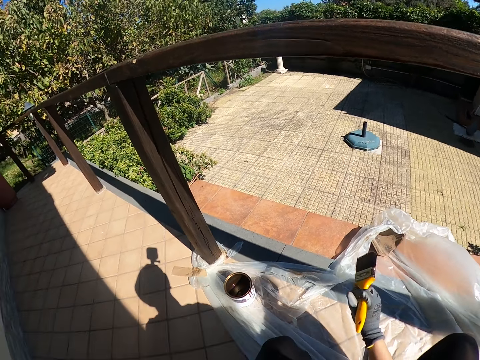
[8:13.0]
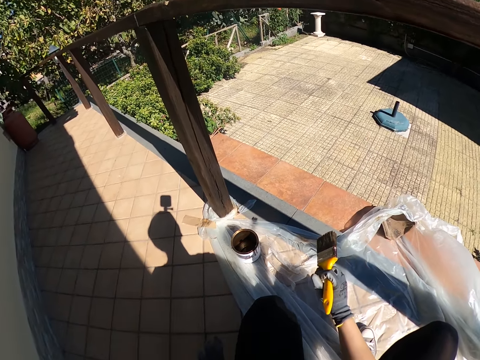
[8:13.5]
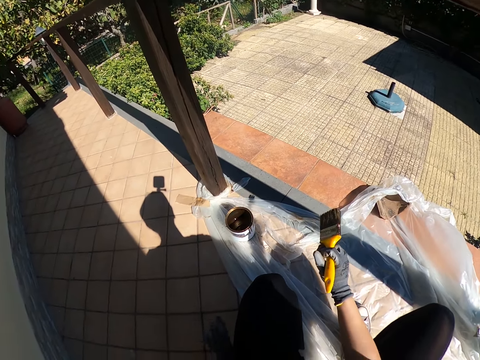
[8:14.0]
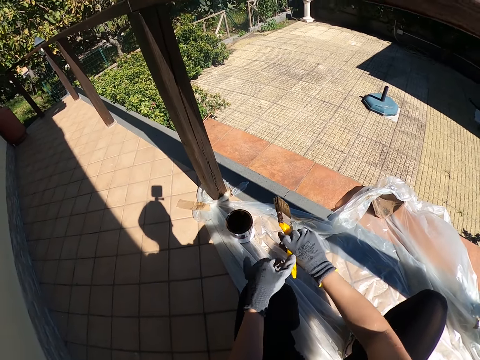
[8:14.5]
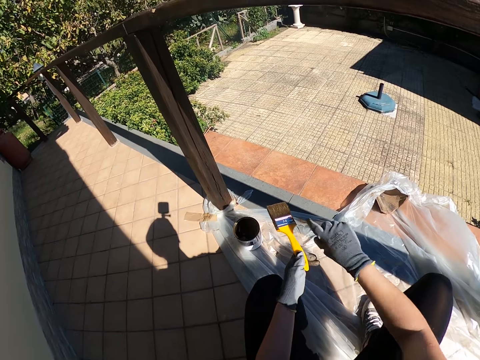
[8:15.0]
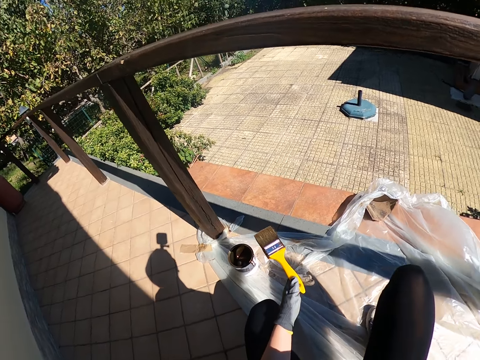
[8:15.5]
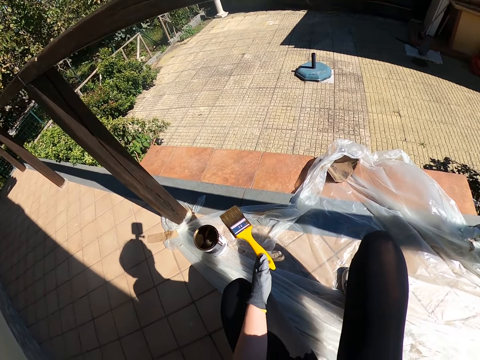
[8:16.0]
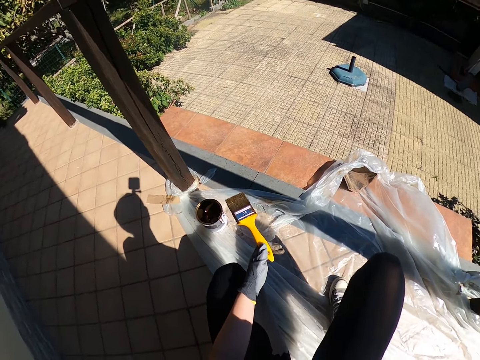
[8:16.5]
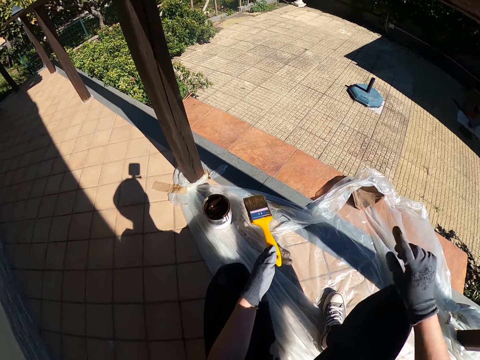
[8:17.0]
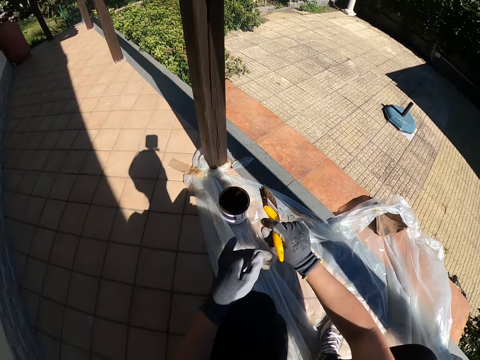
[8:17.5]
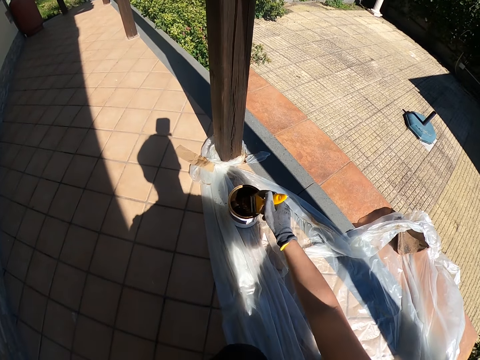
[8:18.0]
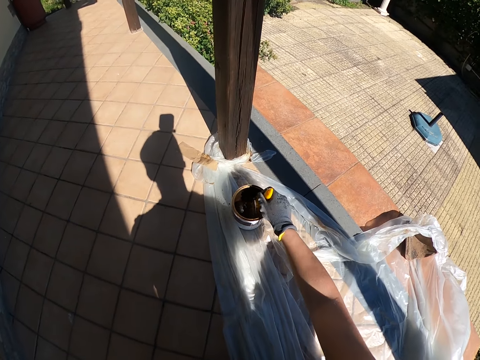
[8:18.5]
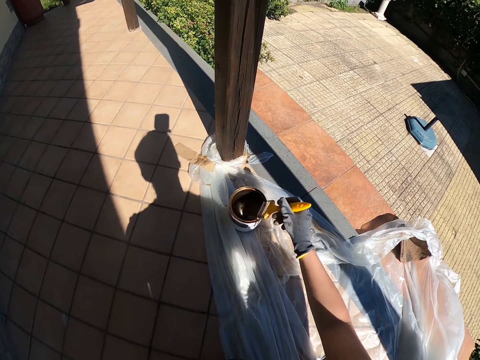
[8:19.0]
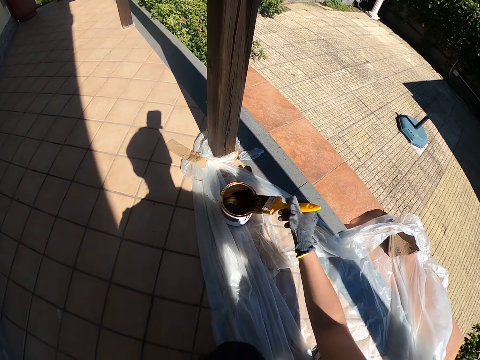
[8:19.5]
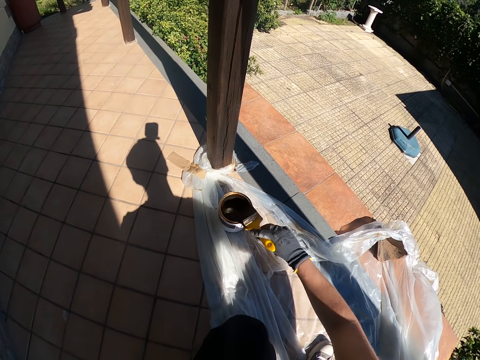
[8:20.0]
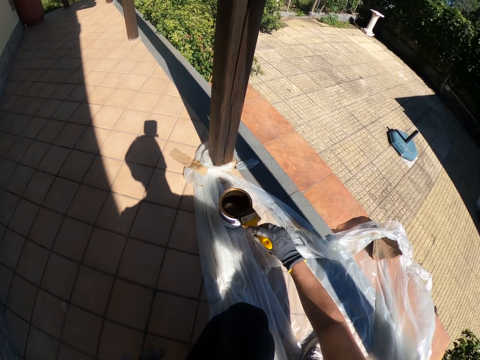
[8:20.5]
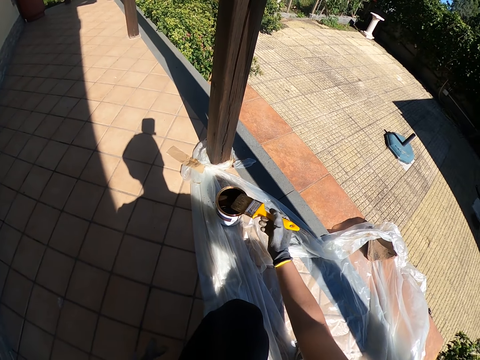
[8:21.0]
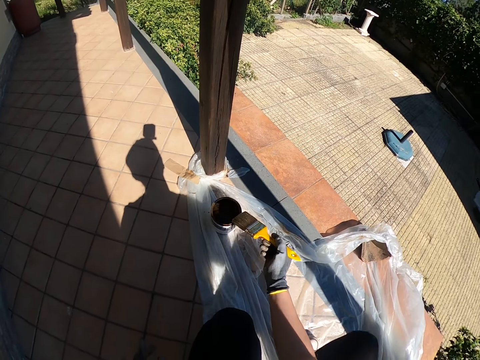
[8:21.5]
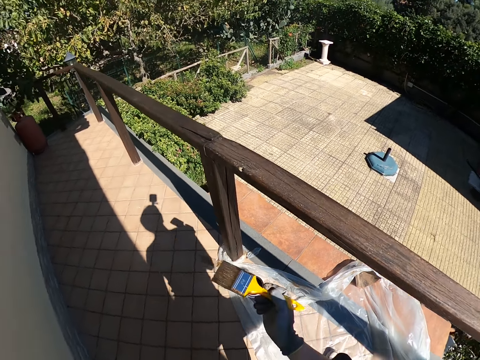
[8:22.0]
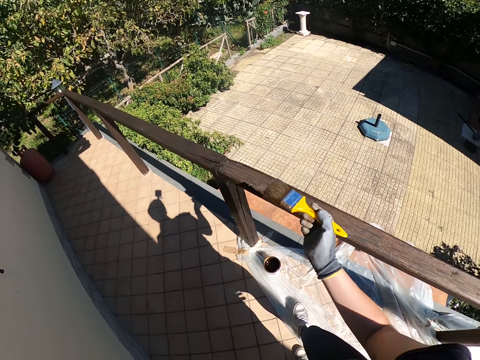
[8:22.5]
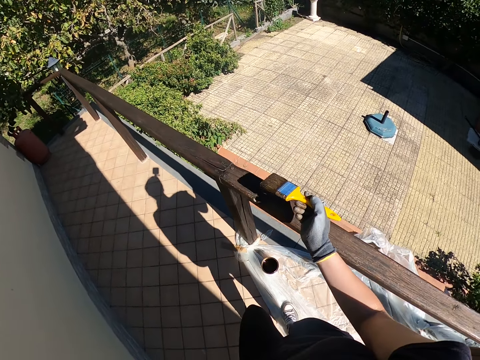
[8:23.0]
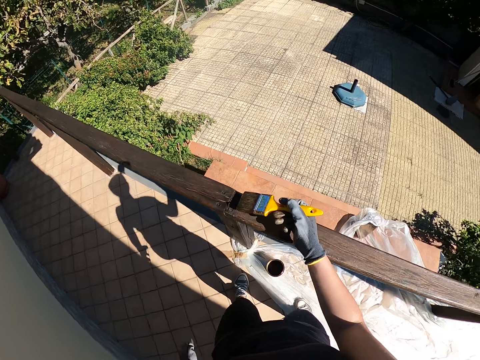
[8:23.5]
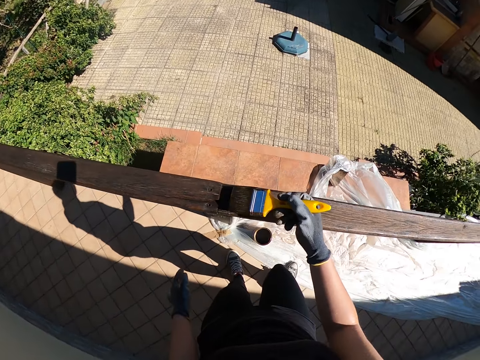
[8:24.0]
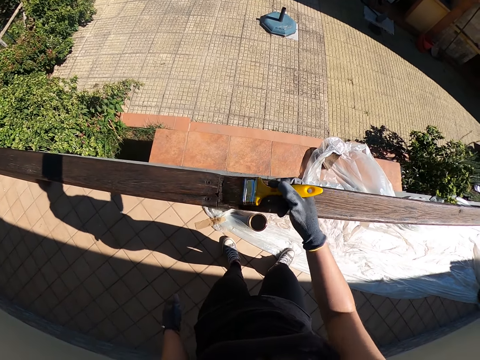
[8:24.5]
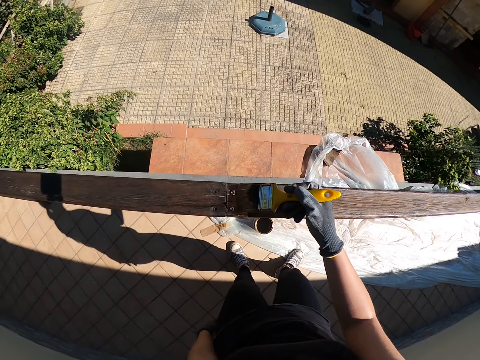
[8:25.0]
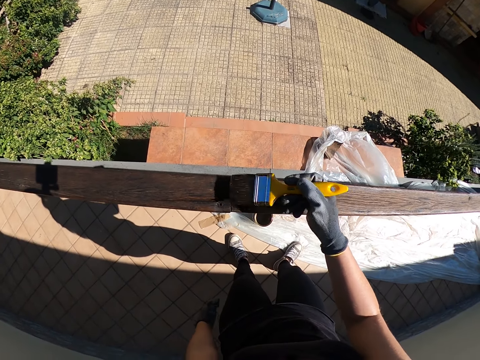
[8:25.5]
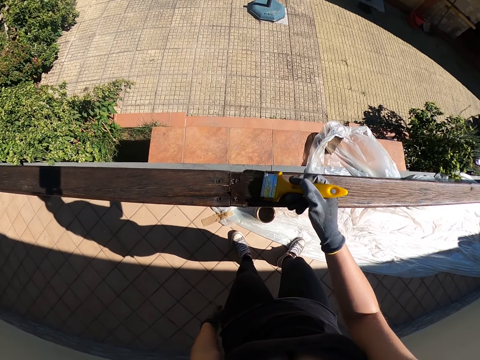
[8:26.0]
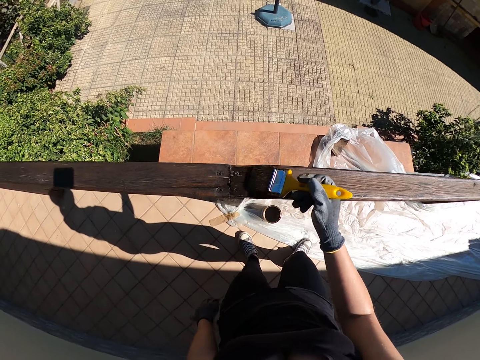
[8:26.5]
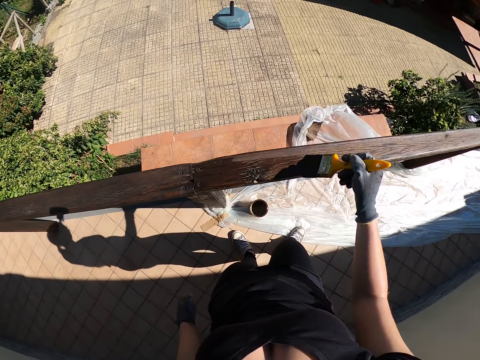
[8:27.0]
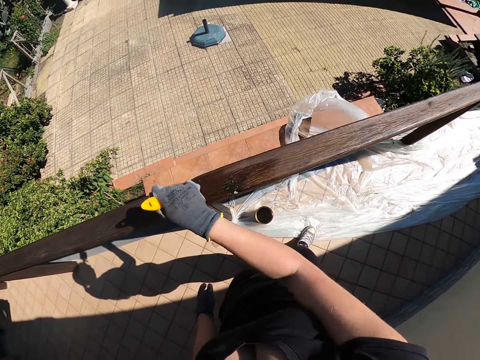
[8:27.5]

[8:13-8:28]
The camera wearer rubs her left hand on her lap. She holds the brush. She passes the yellow paint brush from her right hand to her left hand. She passes the yellow paint brush from her left hand to her right hand. She touches the brim of the paint container with the yellow paint brush. She dips the yellow paint brush into the paint container. She touches the brim of the paint container with the yellow paint brush. She stands upright. She takes a step closer to the balcony railing. She paints the balcony railing with a paintbrush.

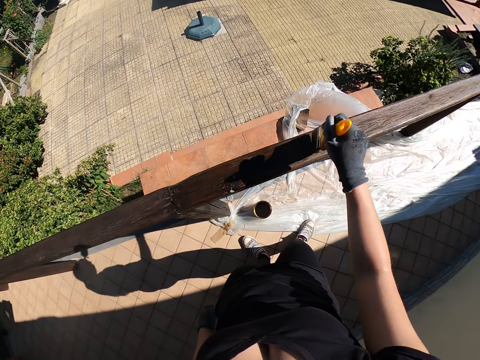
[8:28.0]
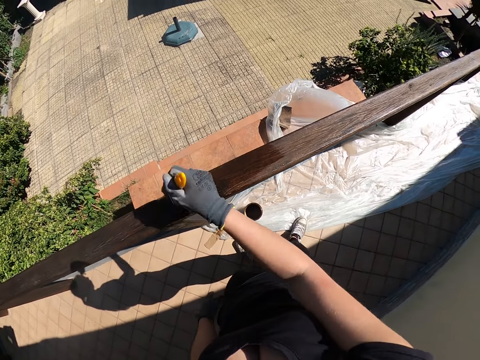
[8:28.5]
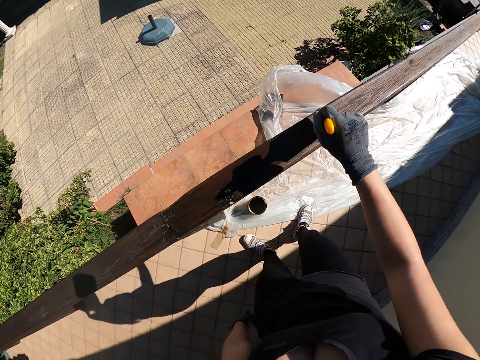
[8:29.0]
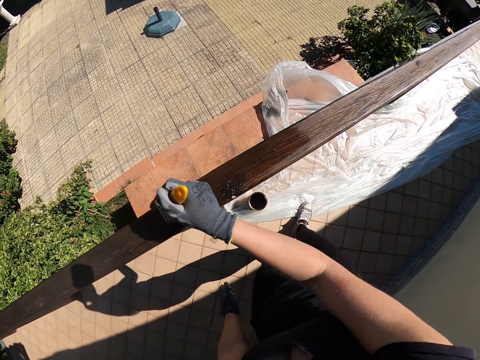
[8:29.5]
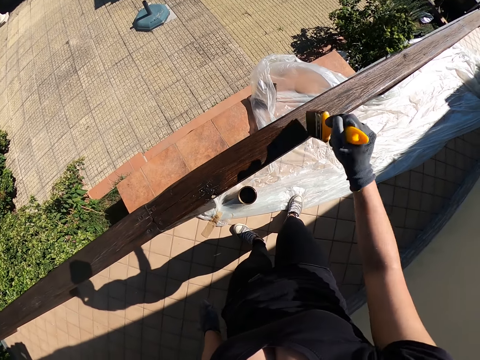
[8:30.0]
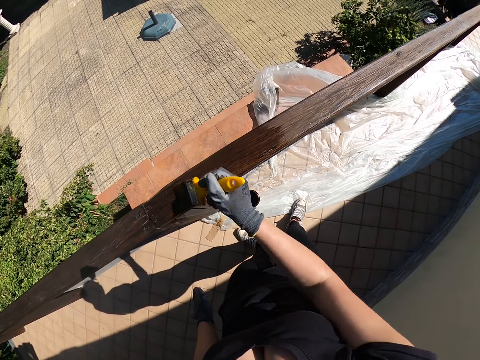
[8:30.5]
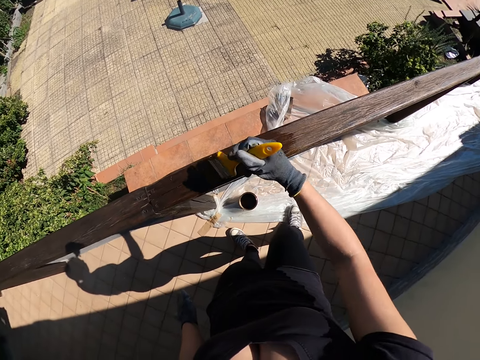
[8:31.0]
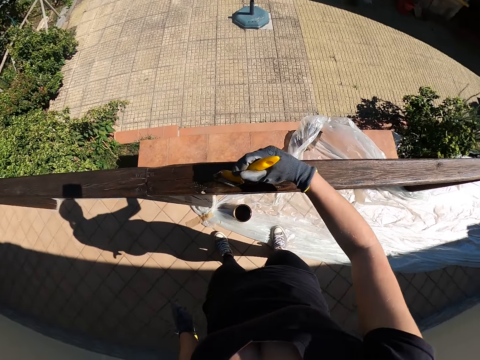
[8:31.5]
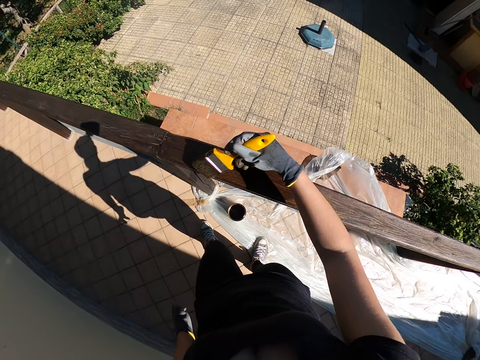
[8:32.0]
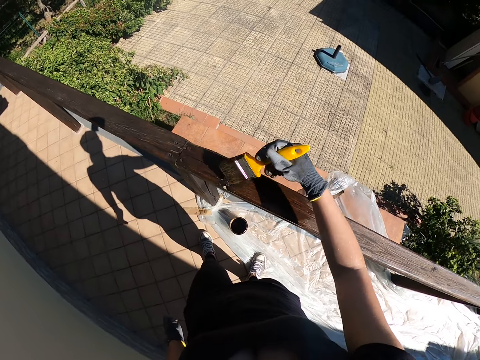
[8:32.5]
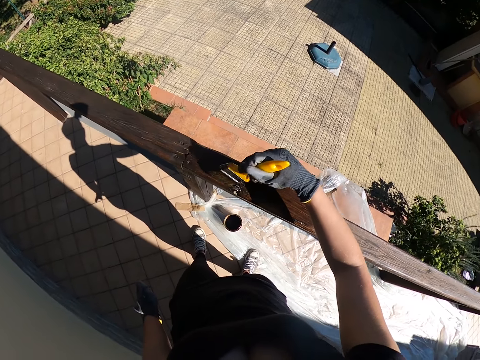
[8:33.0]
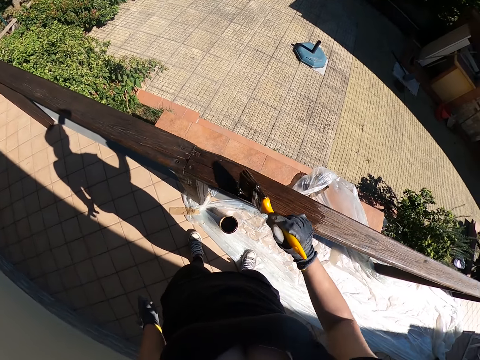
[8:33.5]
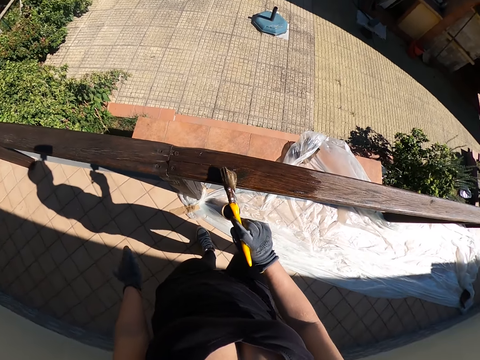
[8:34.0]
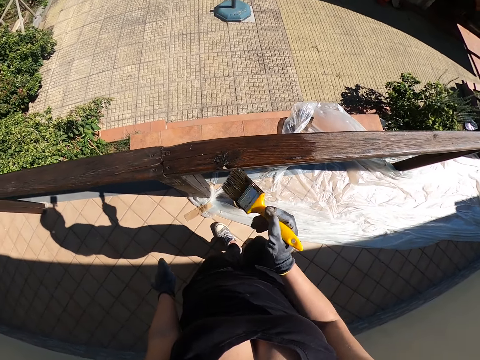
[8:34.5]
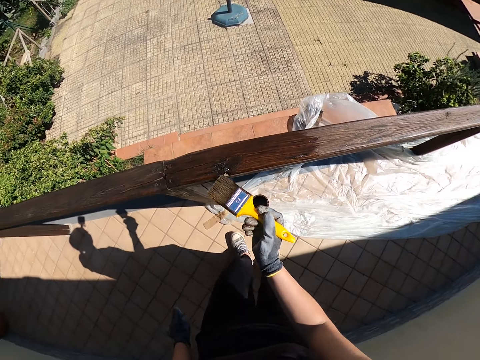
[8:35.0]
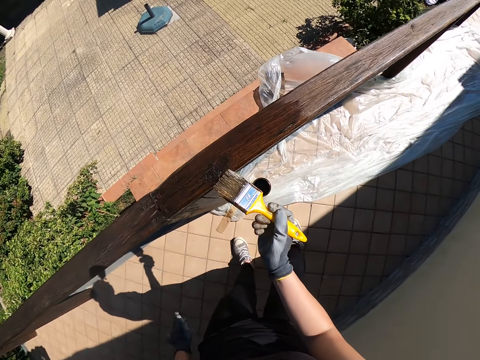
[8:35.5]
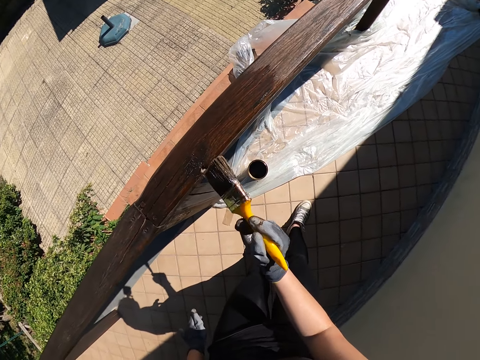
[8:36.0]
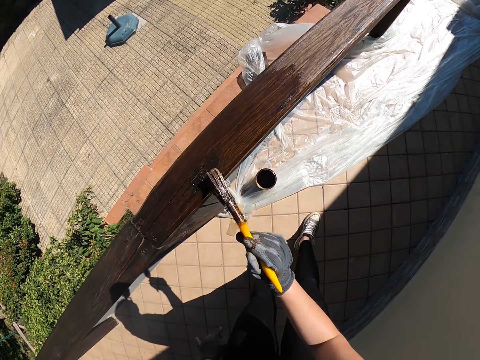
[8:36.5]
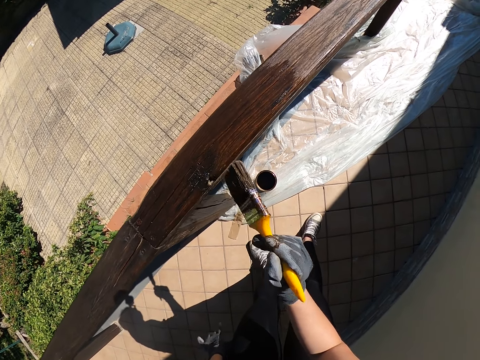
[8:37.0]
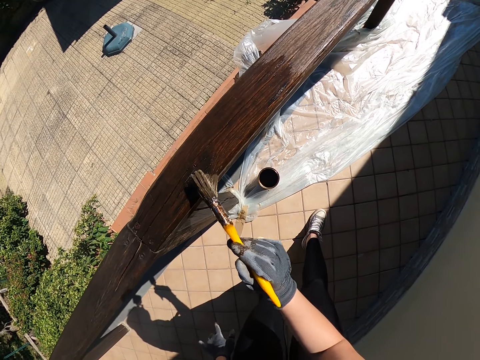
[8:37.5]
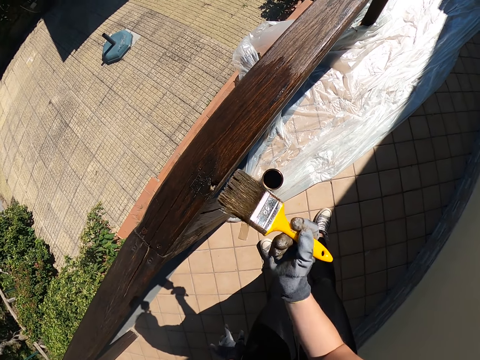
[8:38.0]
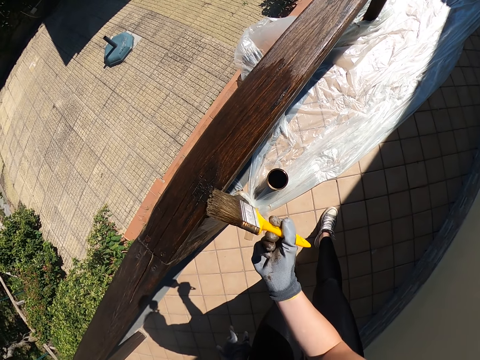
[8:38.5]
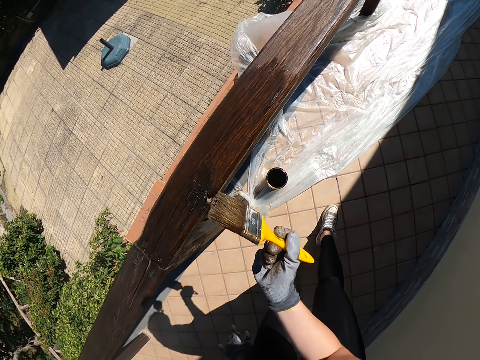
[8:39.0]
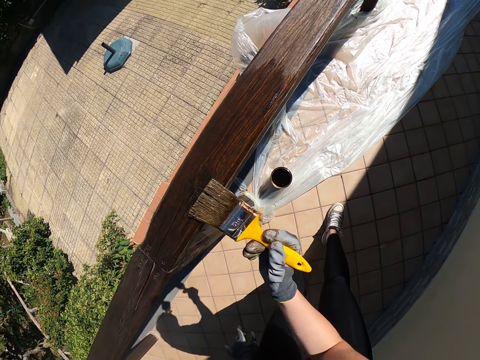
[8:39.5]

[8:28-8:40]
The camera wearer moves her legs.
